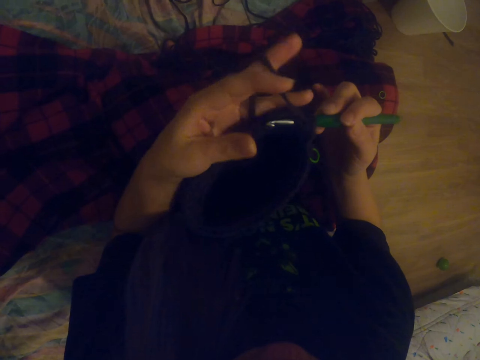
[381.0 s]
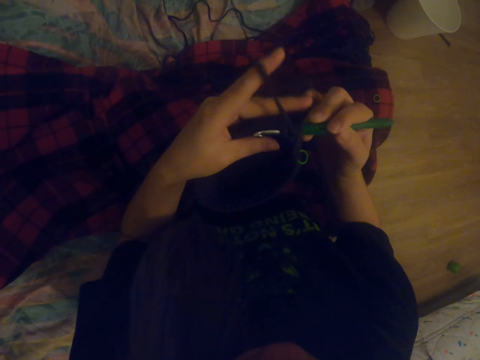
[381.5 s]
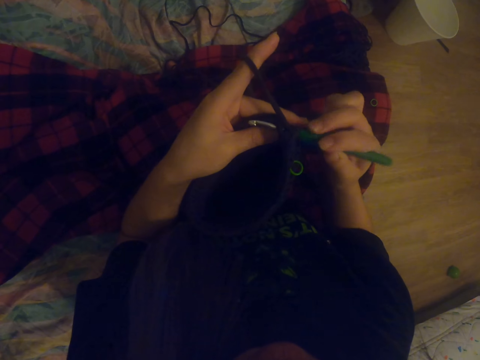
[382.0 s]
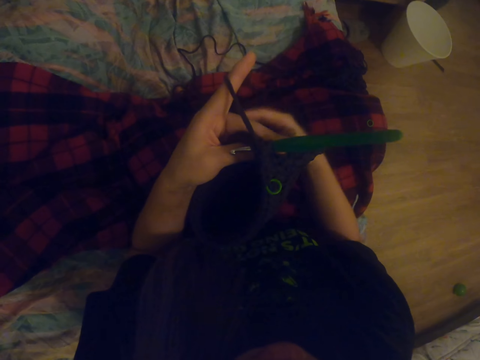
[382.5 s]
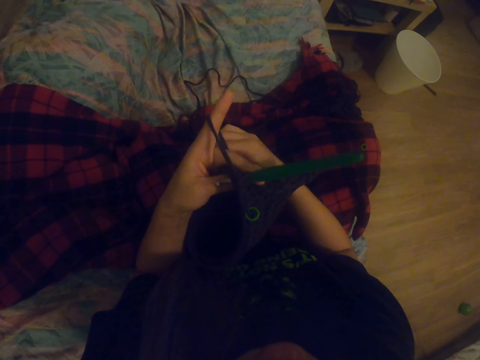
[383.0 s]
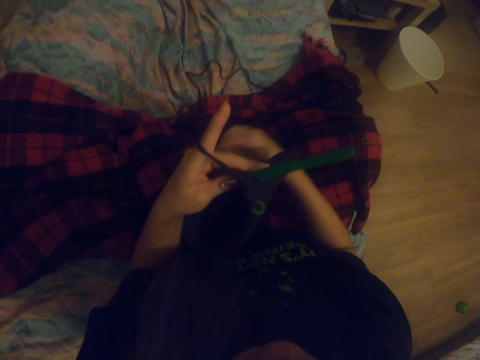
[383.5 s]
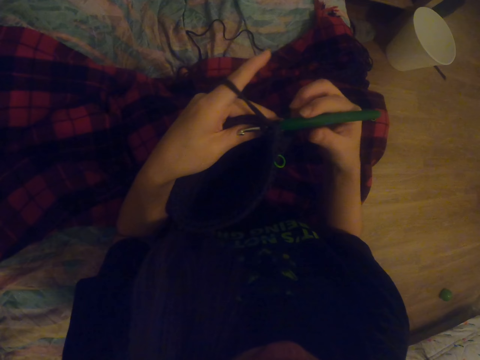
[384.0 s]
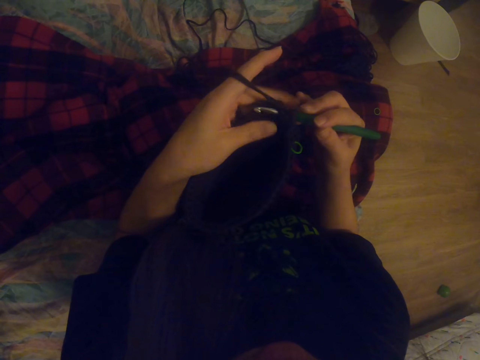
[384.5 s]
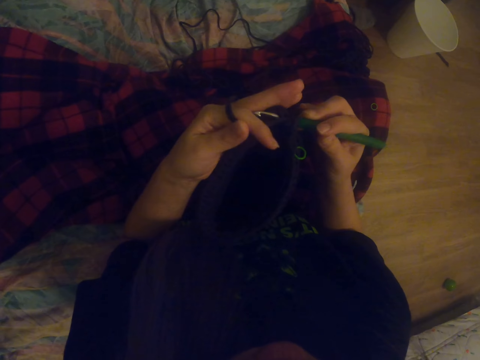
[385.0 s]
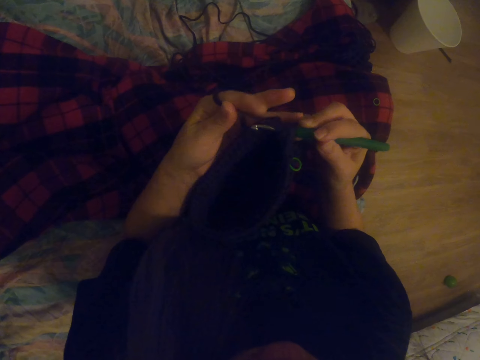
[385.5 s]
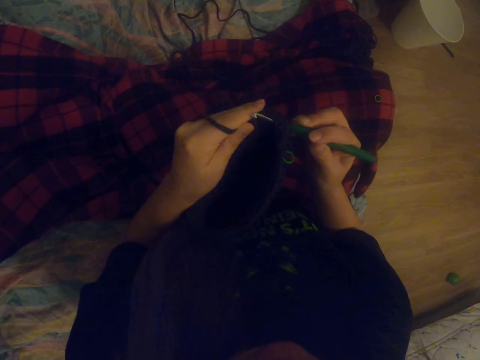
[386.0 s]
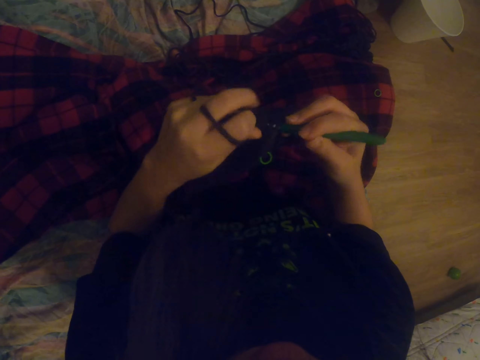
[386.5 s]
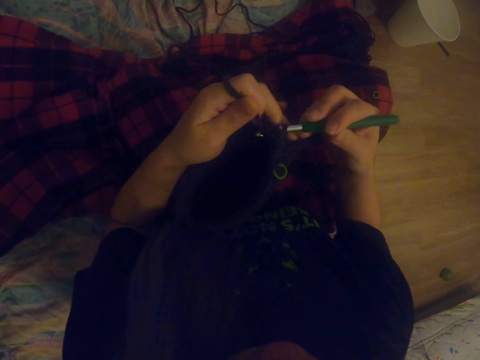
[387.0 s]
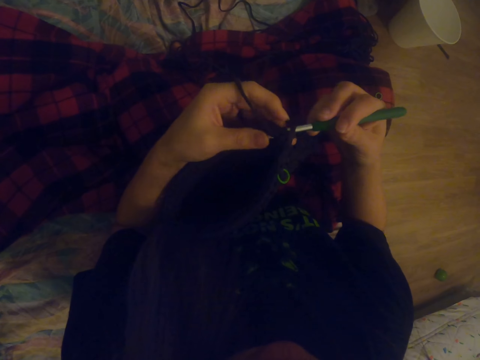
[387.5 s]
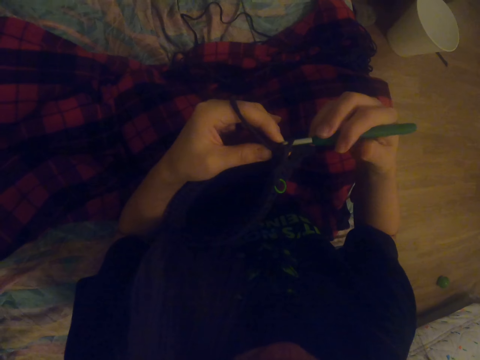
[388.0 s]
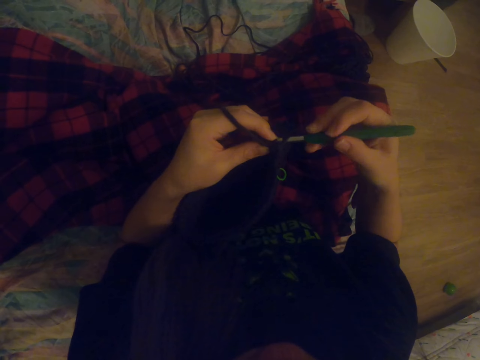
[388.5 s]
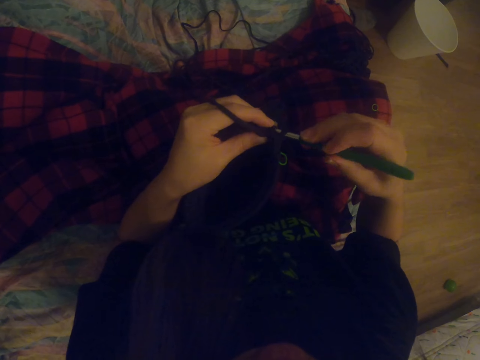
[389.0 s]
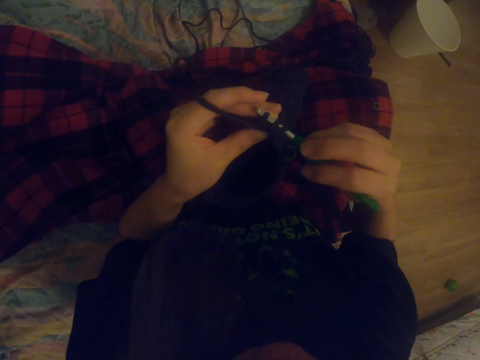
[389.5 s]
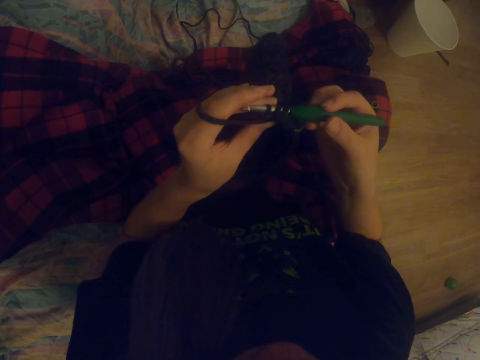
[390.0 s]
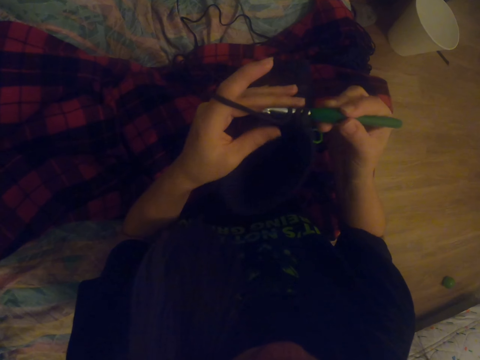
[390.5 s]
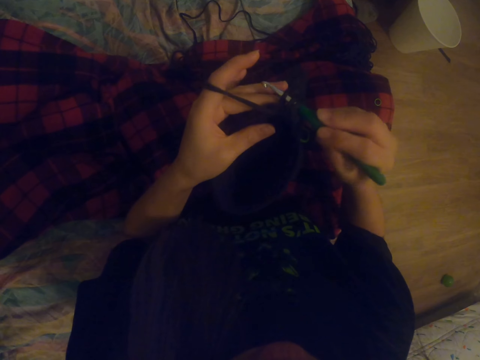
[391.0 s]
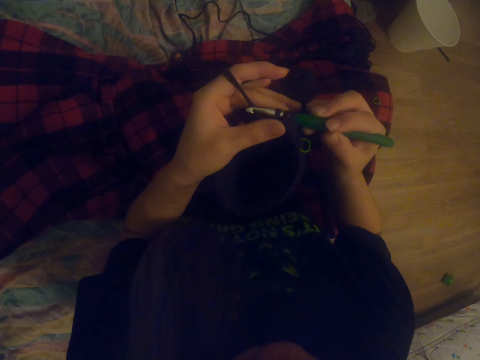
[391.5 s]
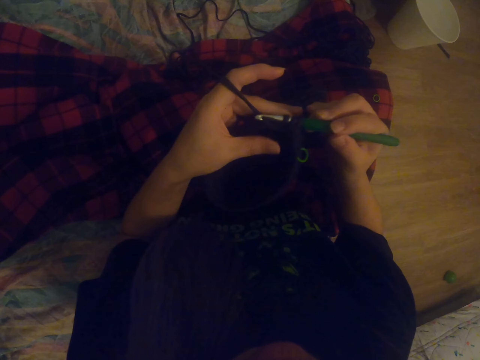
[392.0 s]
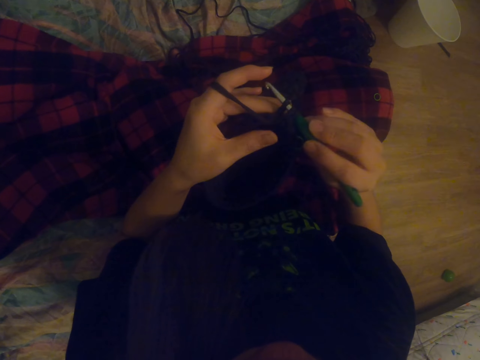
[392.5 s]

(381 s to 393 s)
The camera wearer knits fabric. They move the right hand. They hold the crochet. They move a left hand finger on the thread. They knit the fabric.

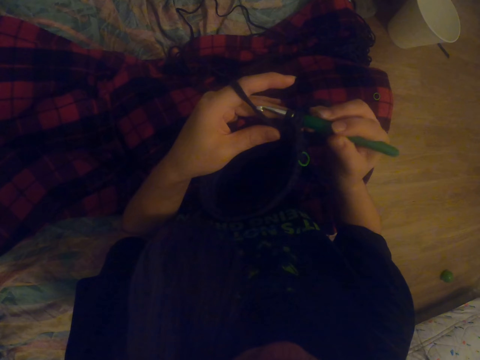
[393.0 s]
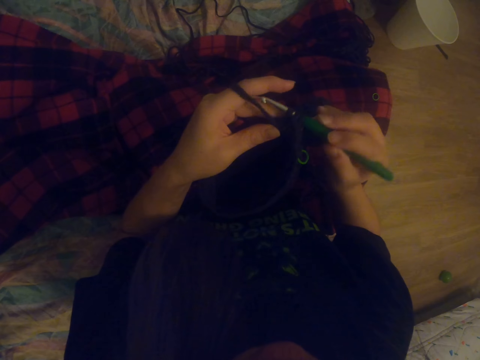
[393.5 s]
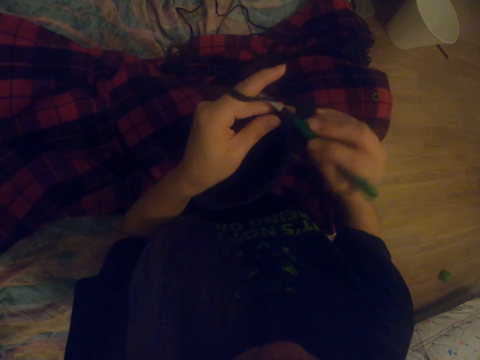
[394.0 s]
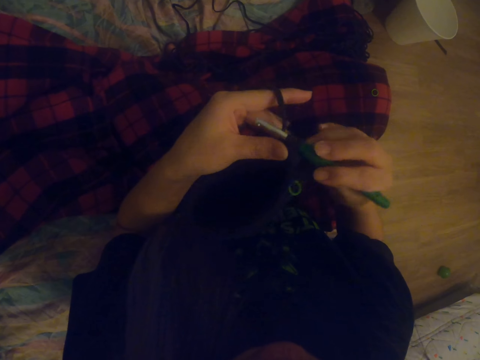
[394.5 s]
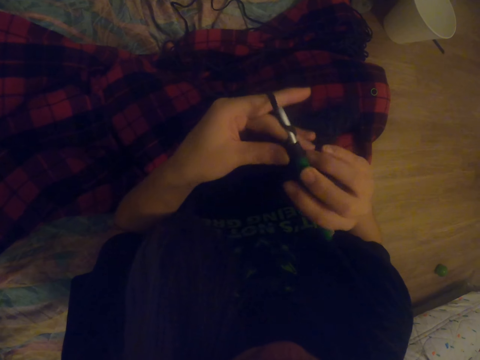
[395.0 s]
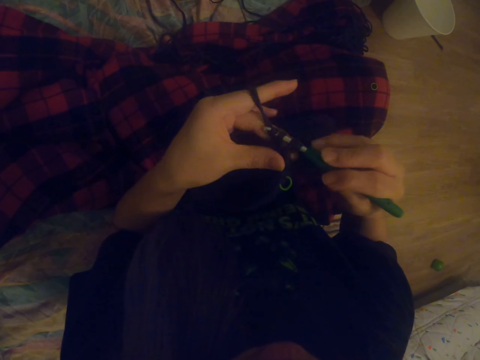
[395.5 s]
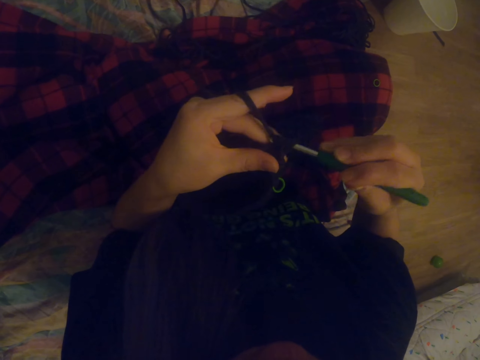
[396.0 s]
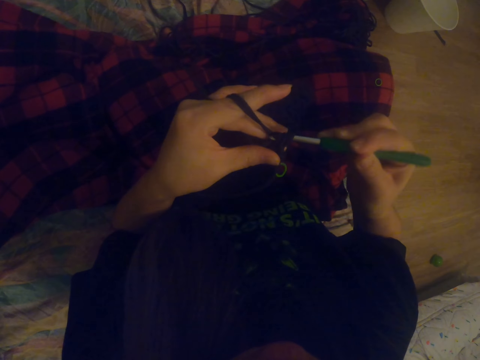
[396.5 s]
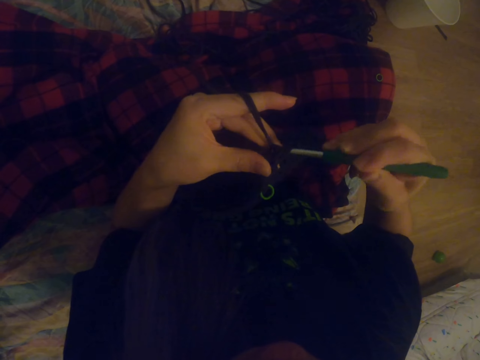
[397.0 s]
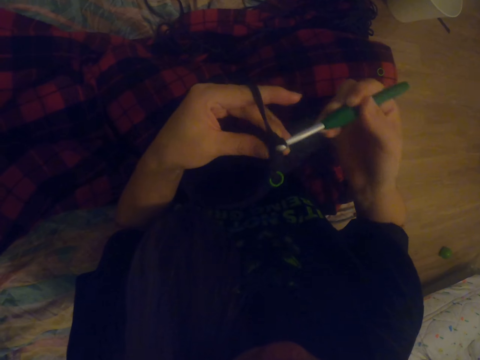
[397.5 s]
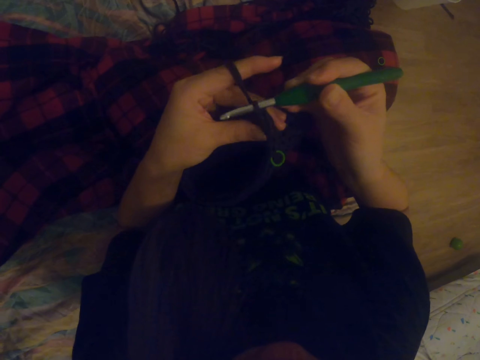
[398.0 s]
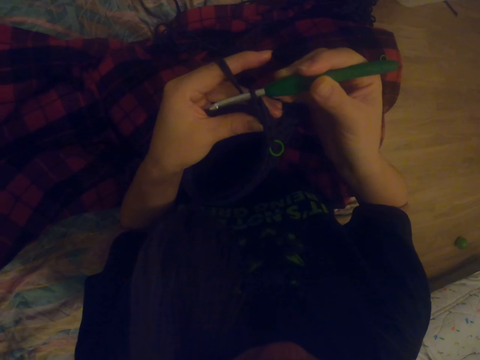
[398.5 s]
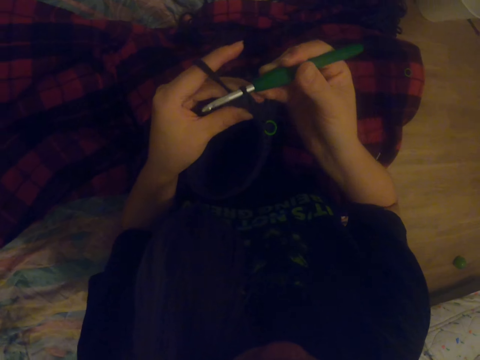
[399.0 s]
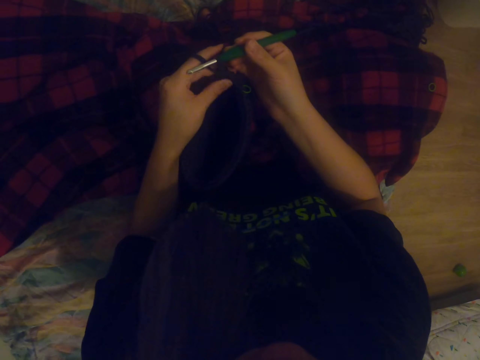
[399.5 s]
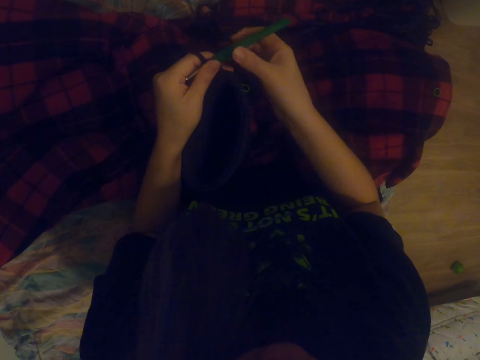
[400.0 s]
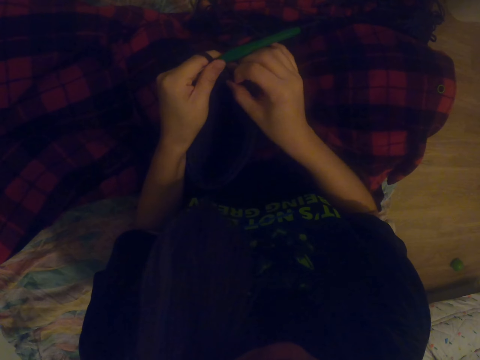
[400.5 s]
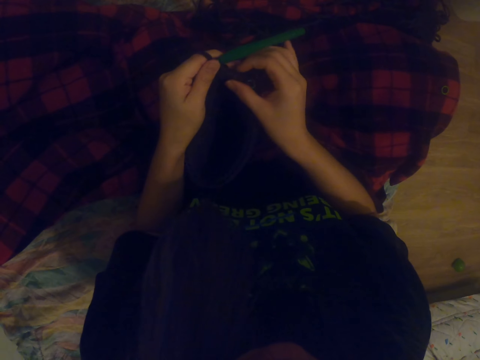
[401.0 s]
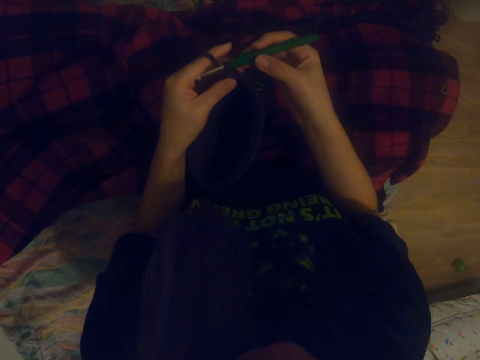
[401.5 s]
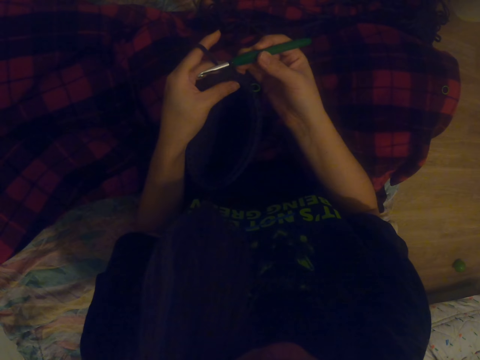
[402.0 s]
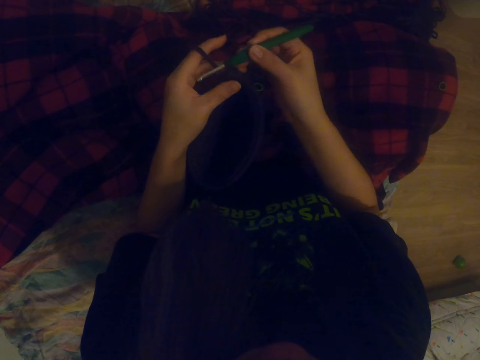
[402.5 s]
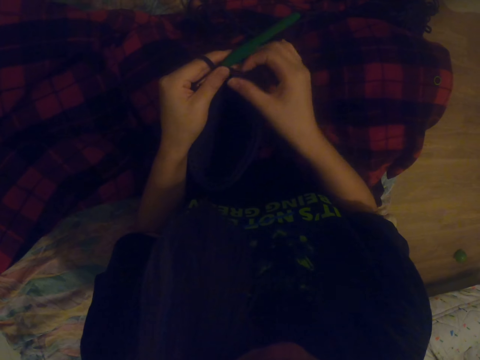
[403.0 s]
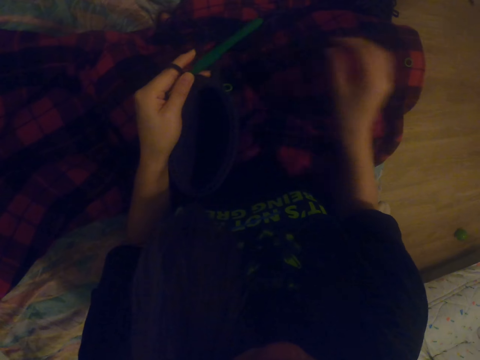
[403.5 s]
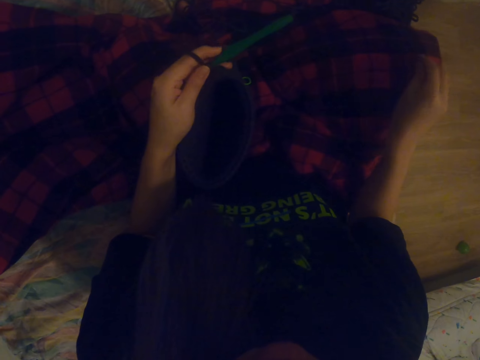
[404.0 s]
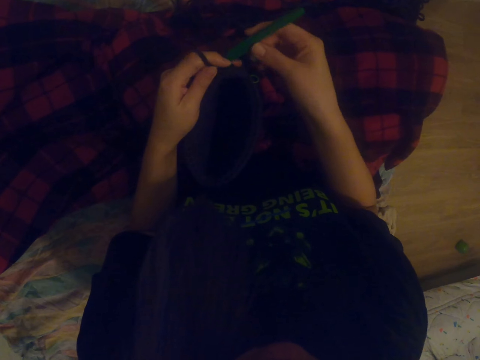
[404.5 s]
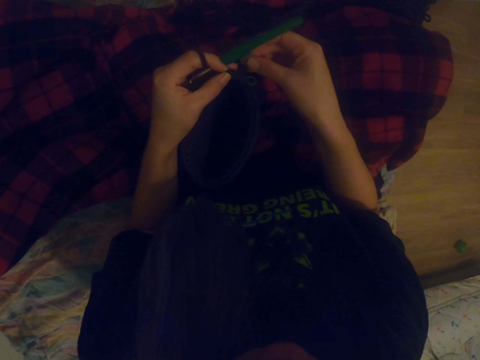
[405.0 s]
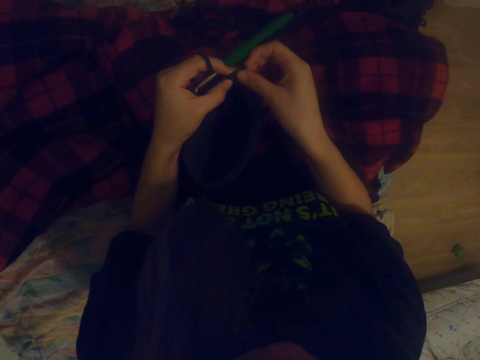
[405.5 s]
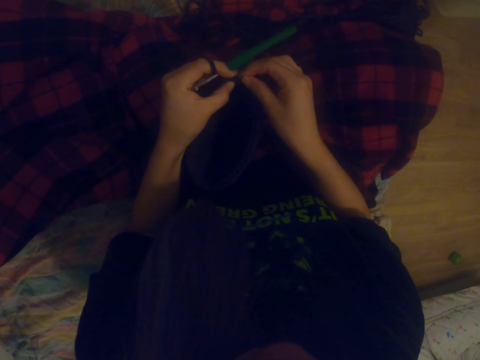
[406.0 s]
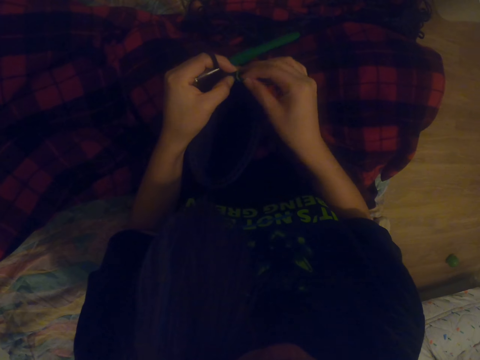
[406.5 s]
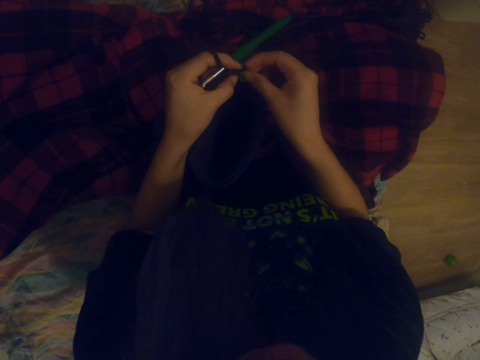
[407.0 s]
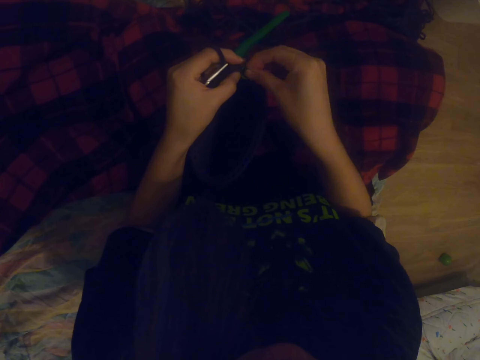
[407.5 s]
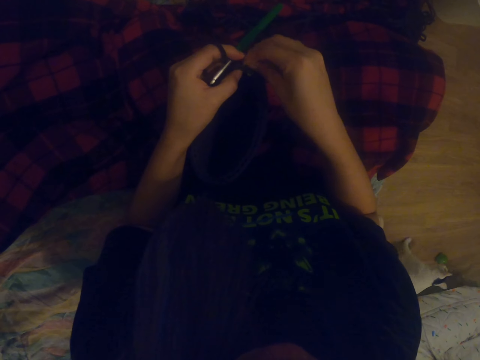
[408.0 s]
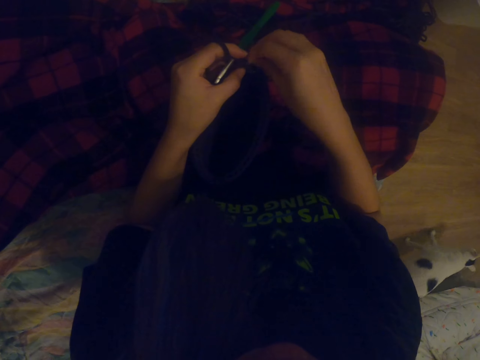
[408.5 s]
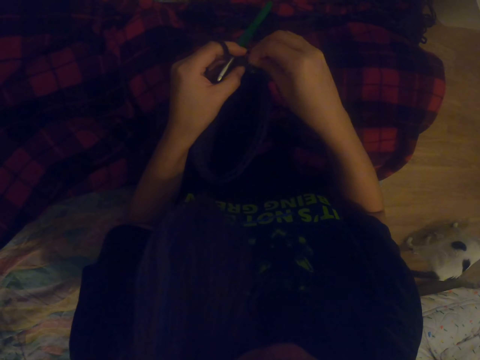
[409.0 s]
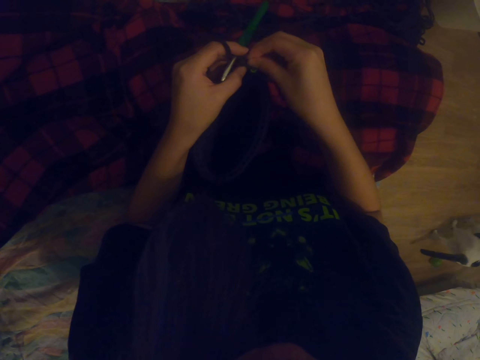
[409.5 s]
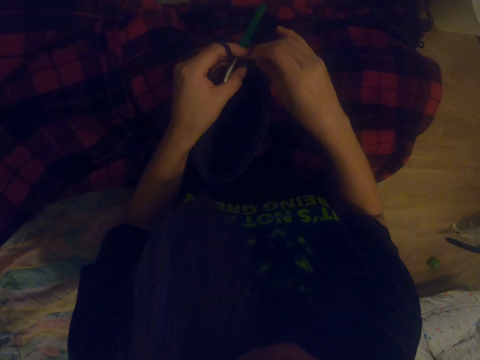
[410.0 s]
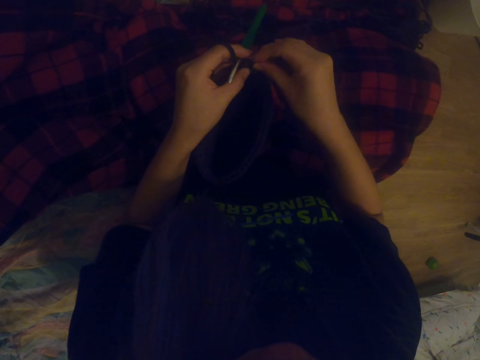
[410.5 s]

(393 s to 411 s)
The camera wearer rolls fabric on the thread. They pull the thread. They knit the fabric. They move the right hand. They hold the crochet. They pull the thread with the right hand.
